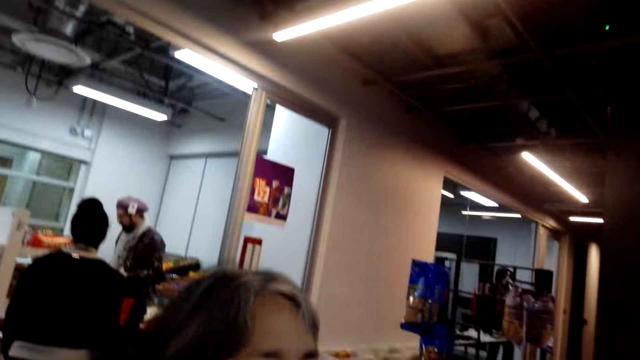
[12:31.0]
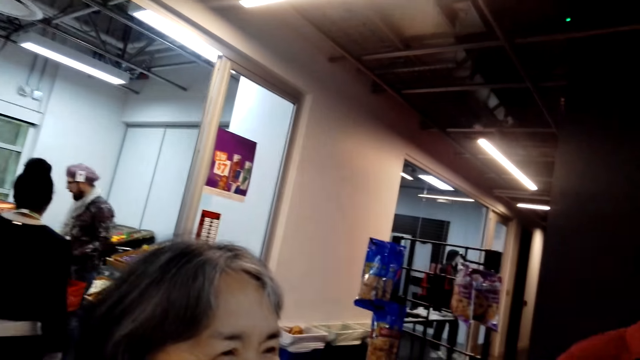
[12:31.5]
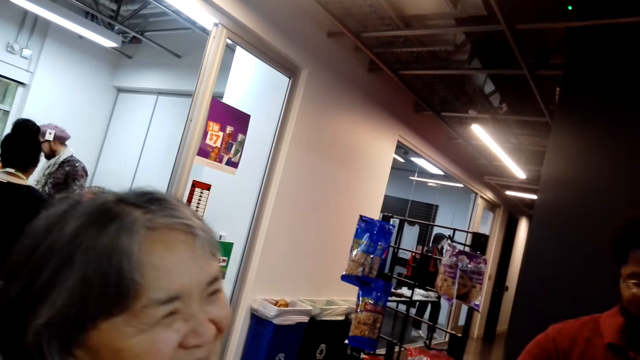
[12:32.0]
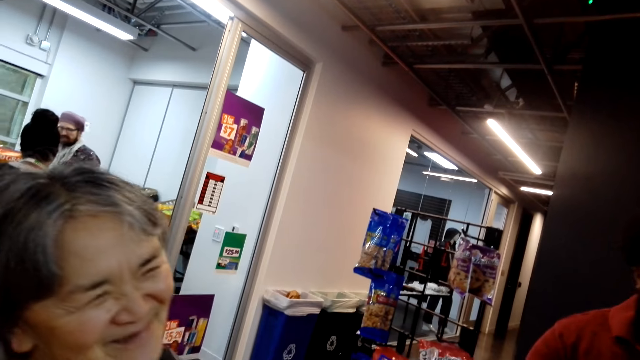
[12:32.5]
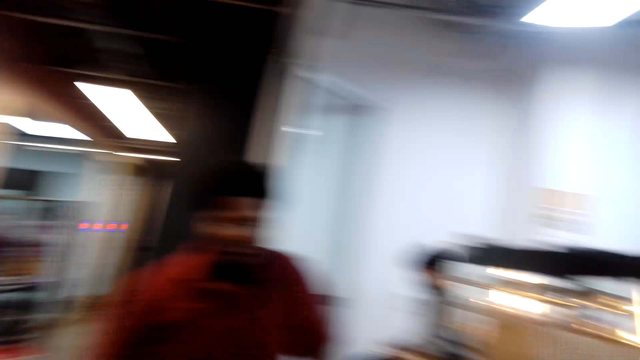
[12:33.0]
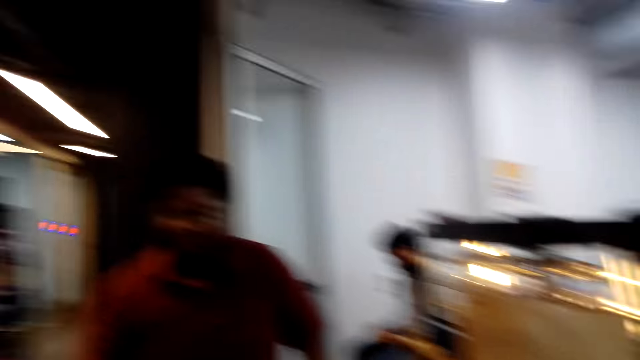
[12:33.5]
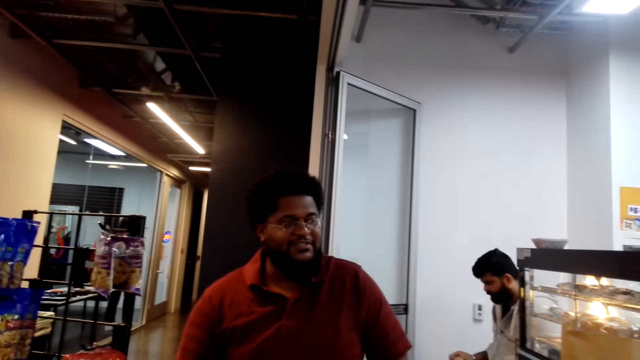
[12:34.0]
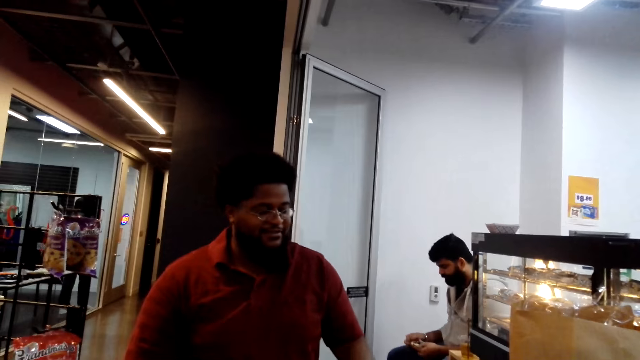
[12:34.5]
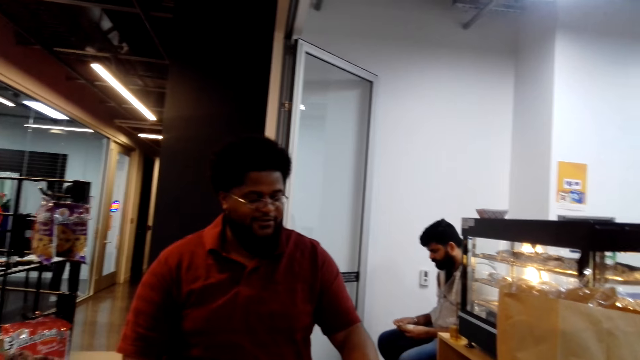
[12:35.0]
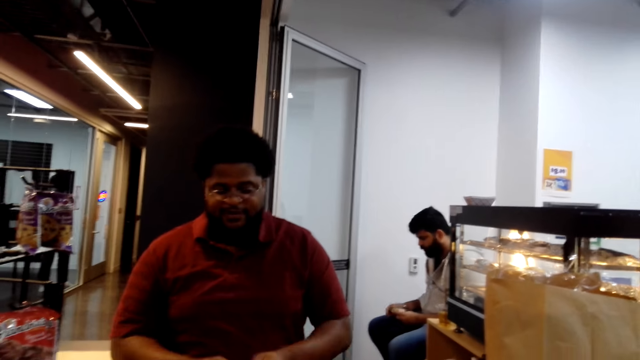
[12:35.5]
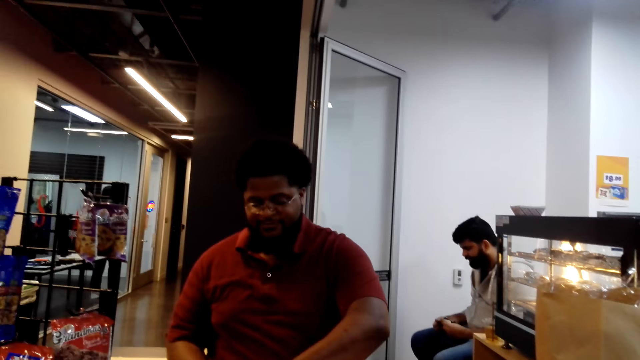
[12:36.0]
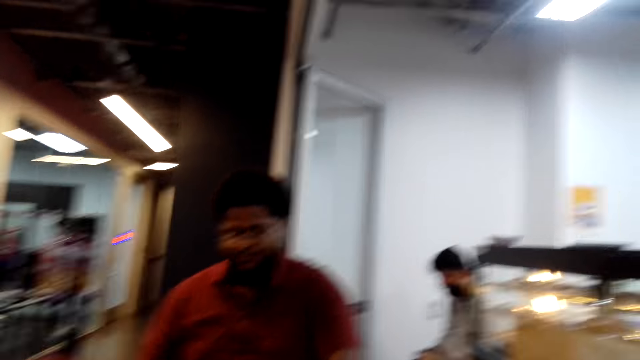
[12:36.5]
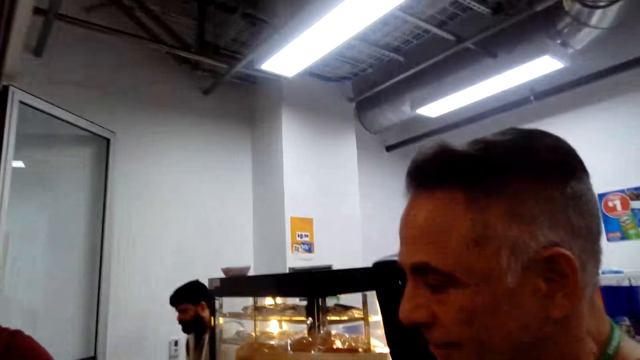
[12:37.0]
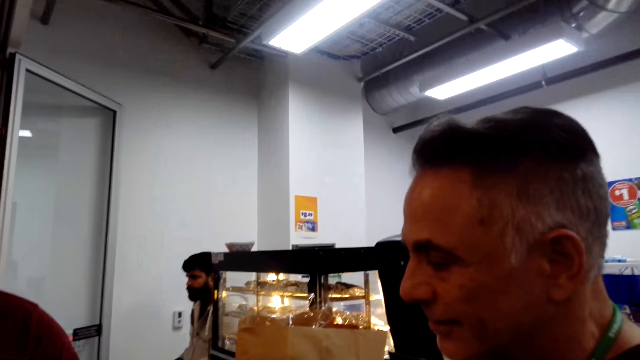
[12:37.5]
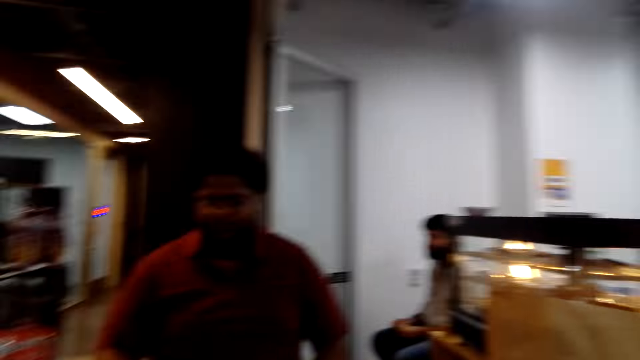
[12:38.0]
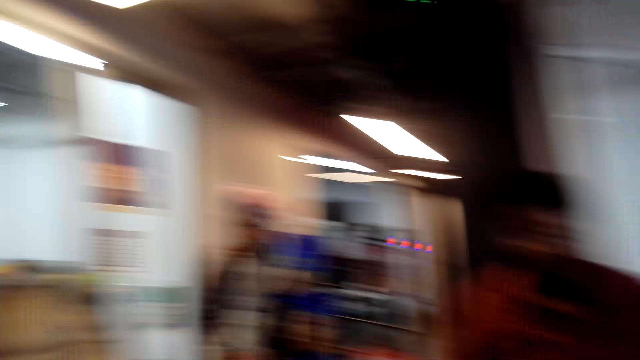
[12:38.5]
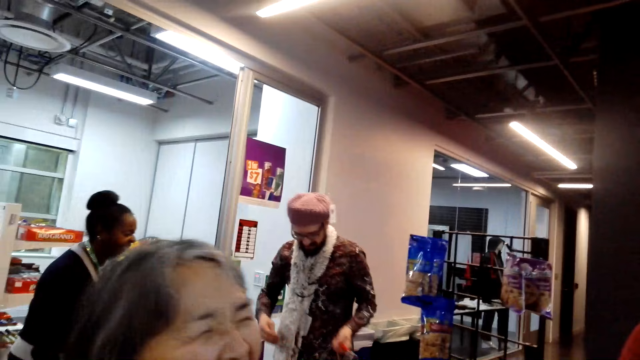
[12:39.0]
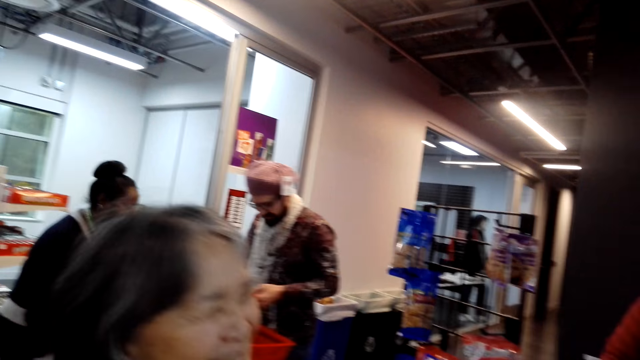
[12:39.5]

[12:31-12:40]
A man picks an item. The camera wearer turns around the room.

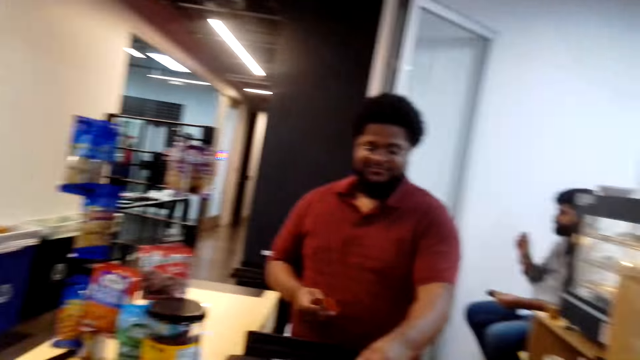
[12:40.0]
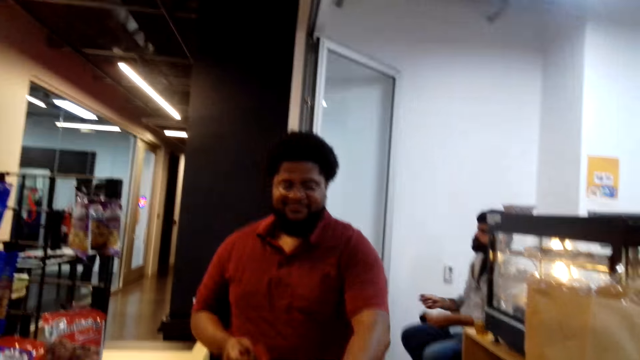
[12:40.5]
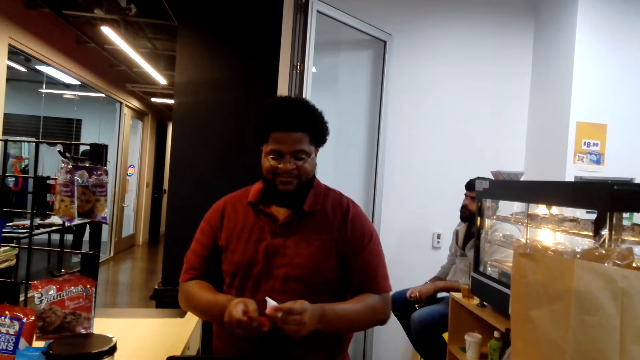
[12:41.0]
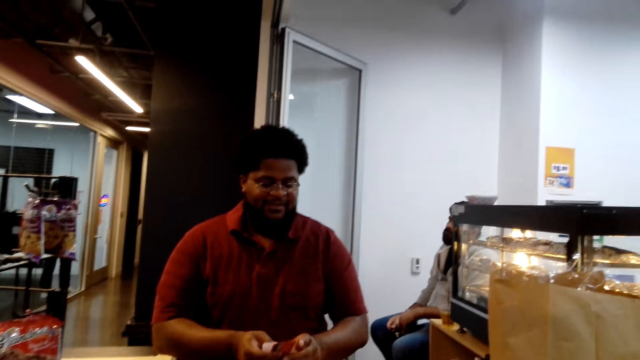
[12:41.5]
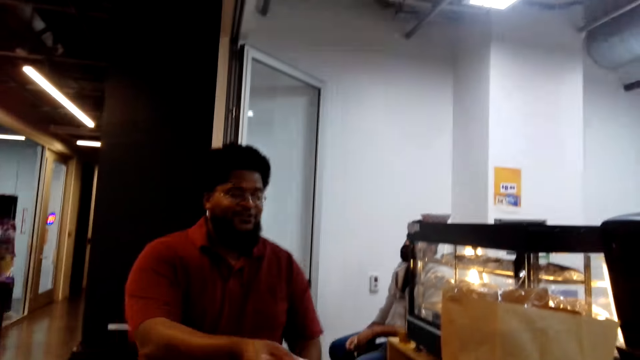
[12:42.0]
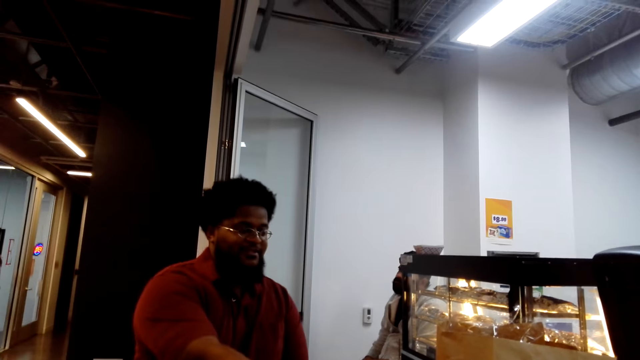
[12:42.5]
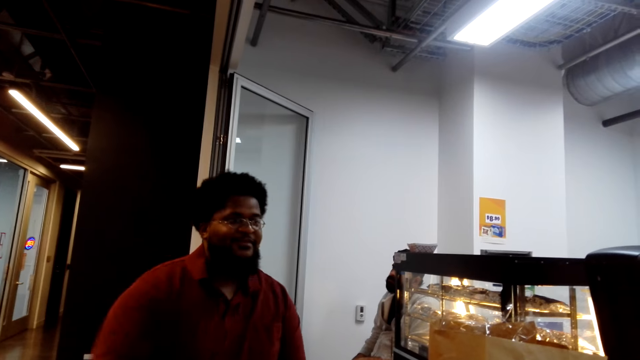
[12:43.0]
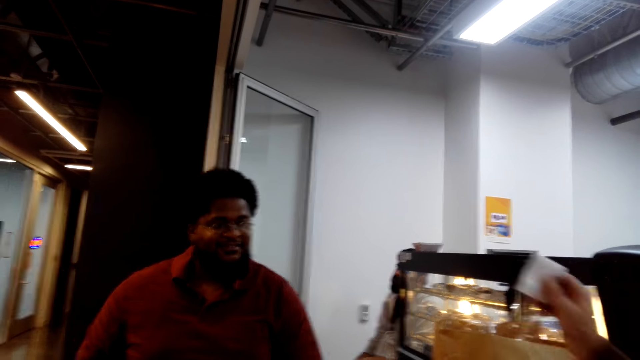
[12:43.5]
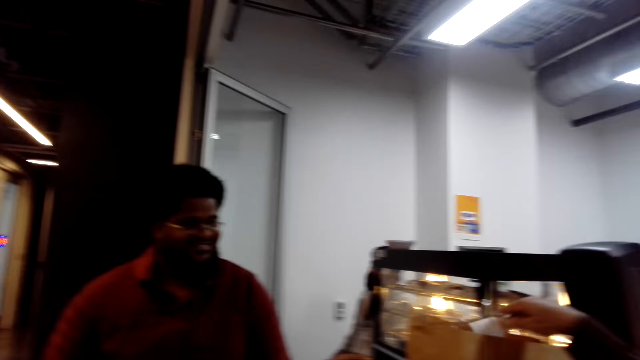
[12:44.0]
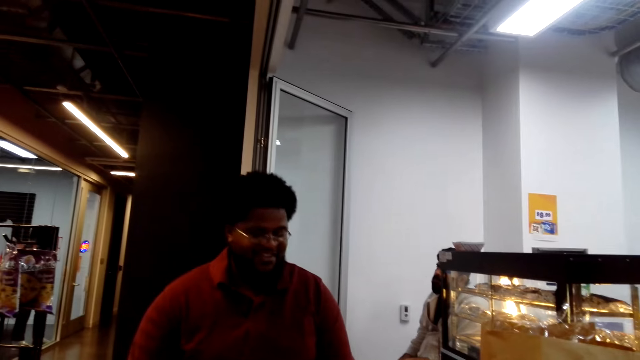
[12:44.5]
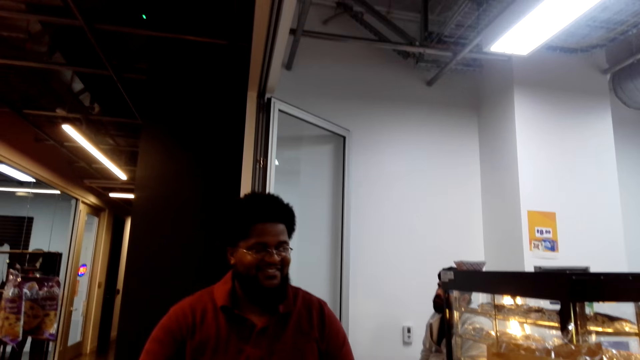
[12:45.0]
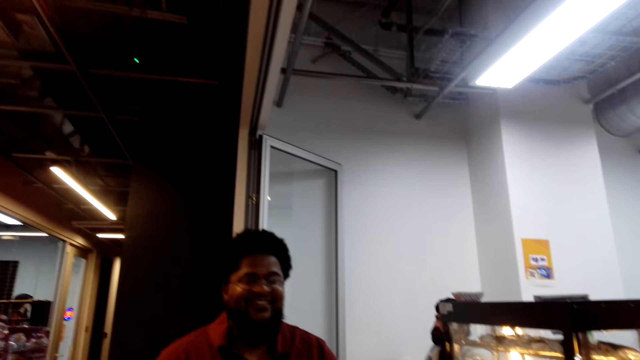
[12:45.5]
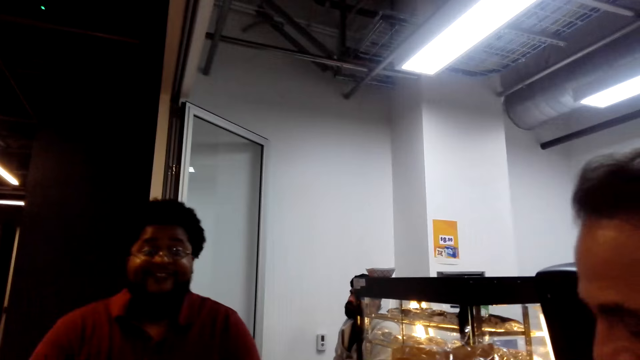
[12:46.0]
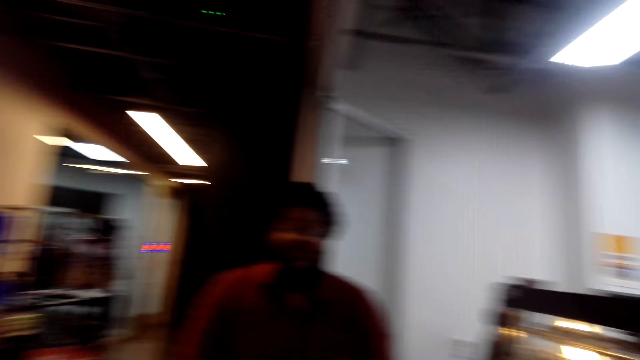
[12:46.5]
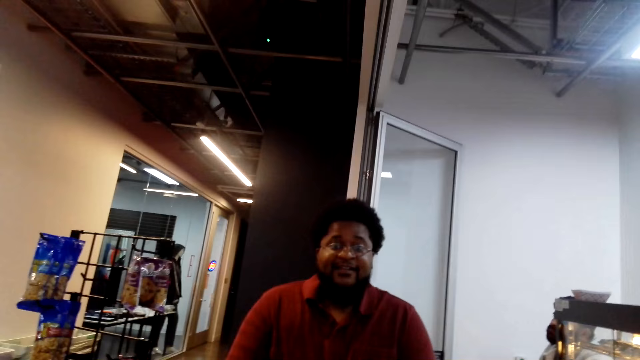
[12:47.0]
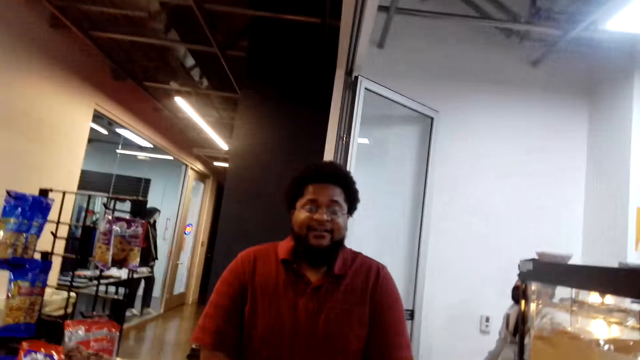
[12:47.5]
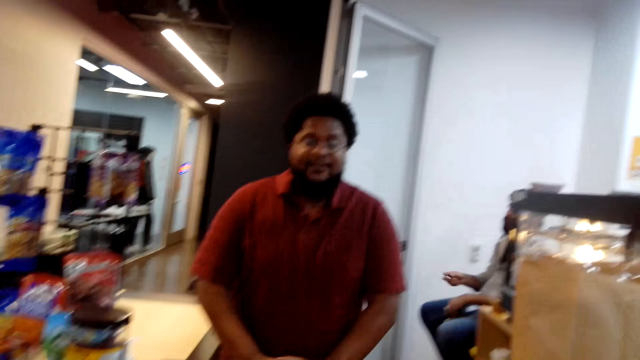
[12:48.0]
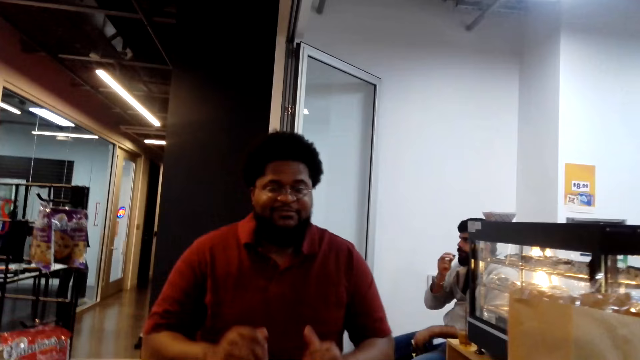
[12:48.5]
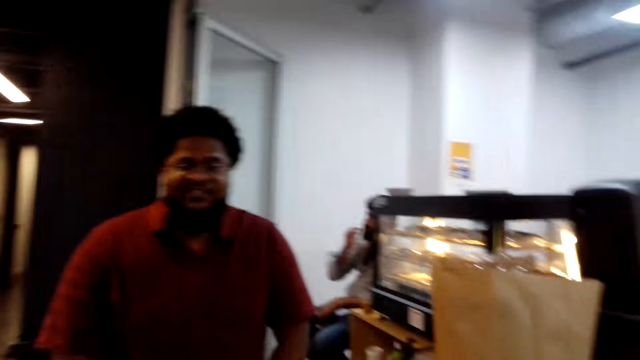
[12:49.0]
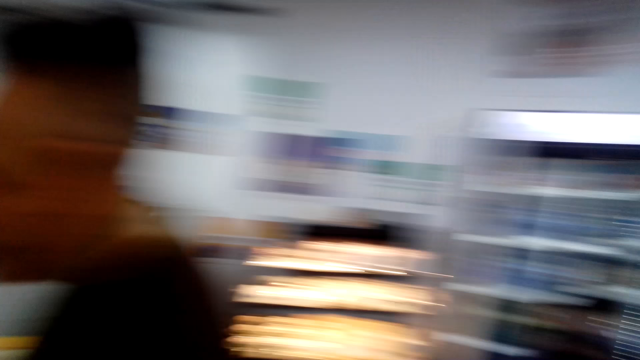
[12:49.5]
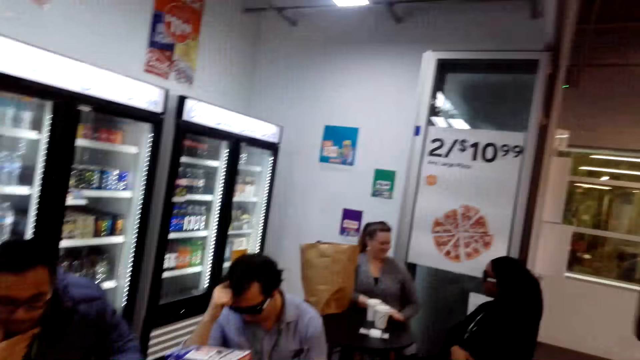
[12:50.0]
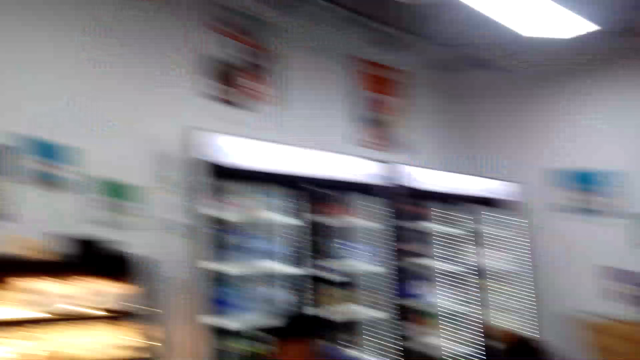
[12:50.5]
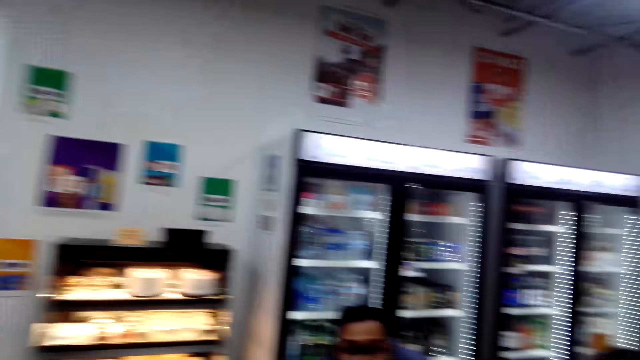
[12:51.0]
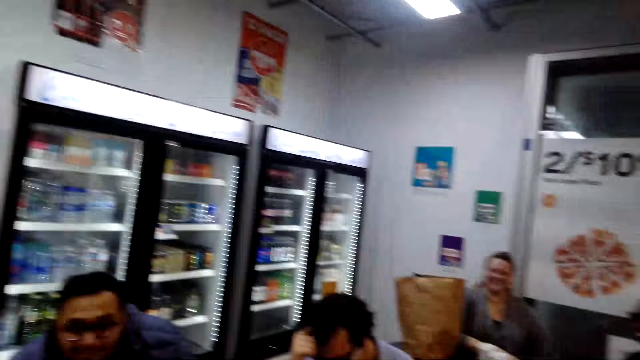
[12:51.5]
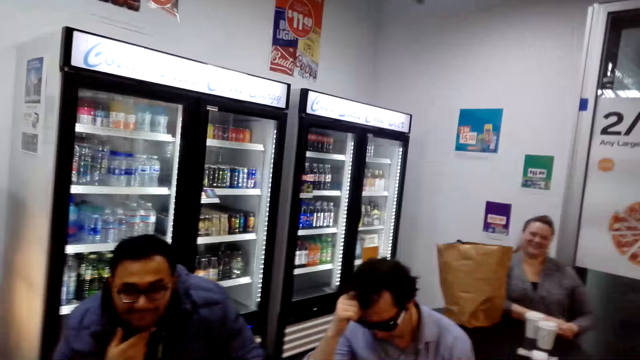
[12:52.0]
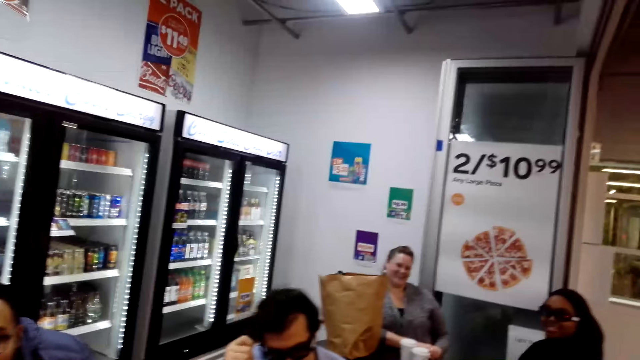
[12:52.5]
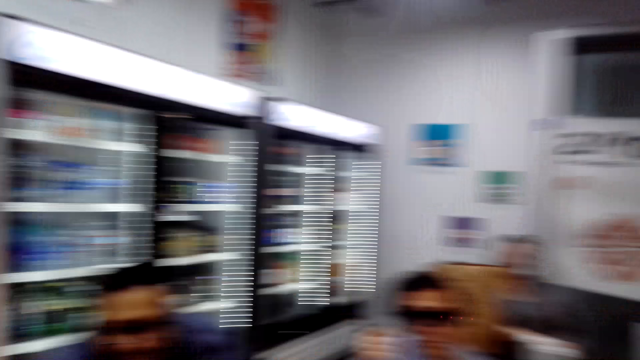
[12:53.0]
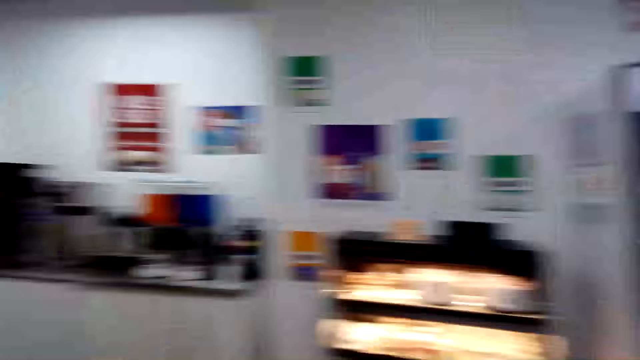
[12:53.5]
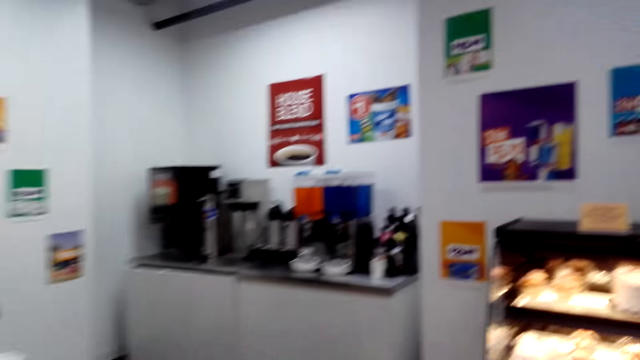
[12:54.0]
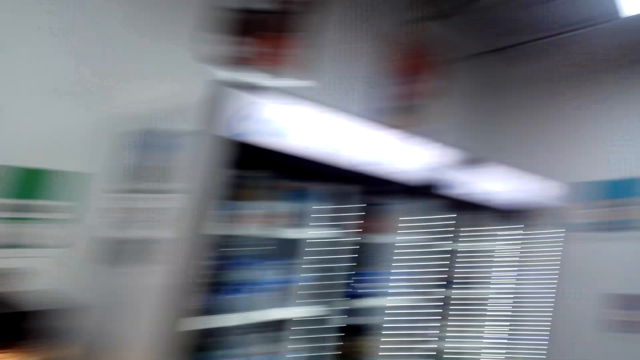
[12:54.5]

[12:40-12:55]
A man picks the receipt. Another man receives the receipt from the first man. The other man puts the receipt in the carrier bag. The camera wearer turns around the room. They walk around the room.
